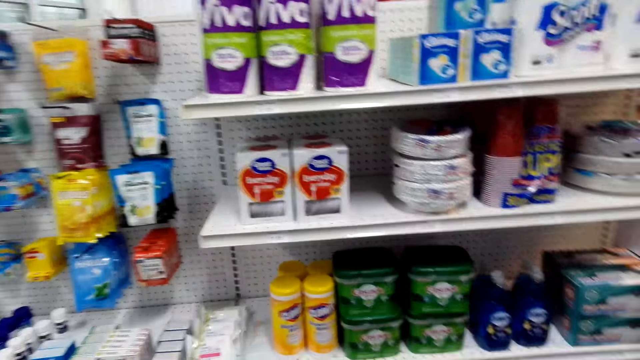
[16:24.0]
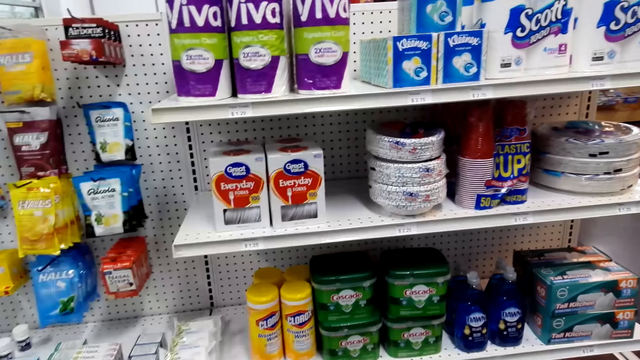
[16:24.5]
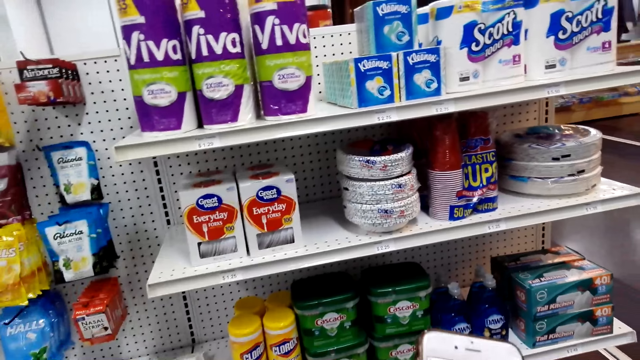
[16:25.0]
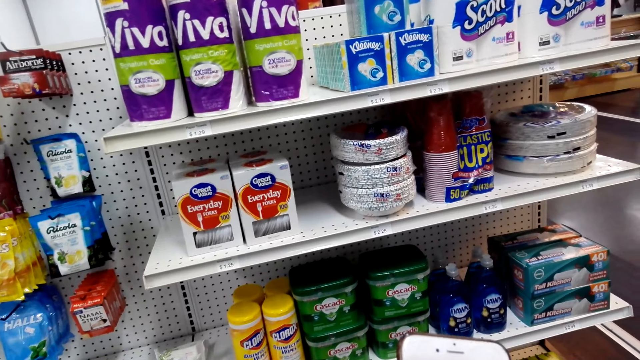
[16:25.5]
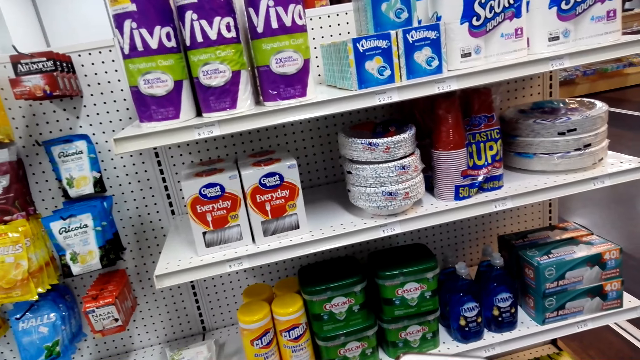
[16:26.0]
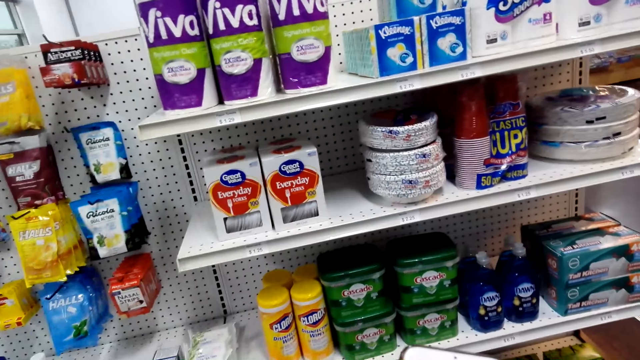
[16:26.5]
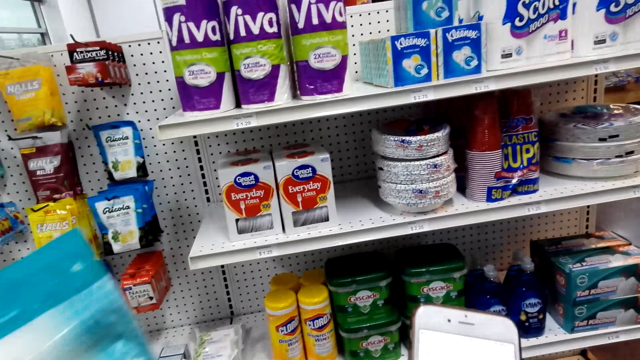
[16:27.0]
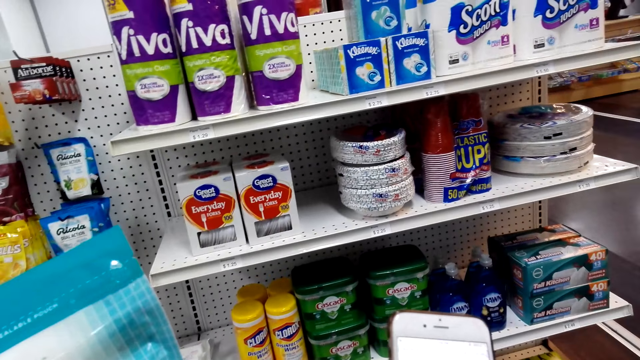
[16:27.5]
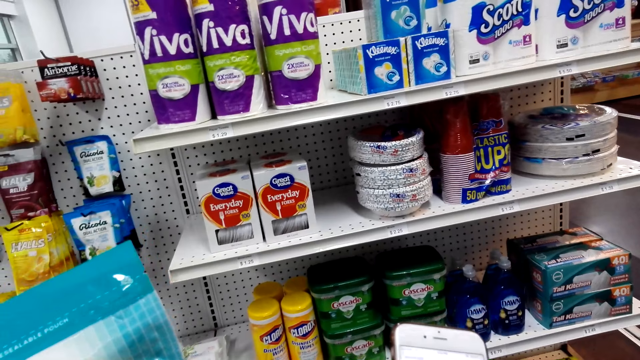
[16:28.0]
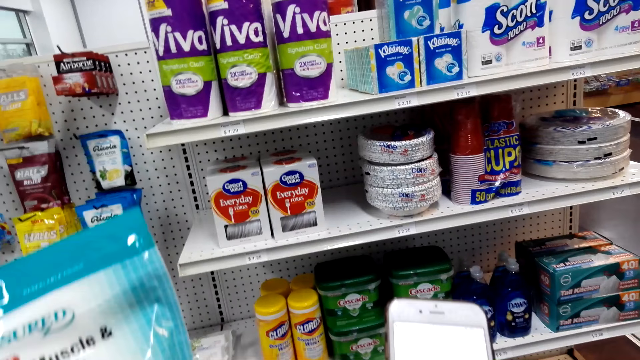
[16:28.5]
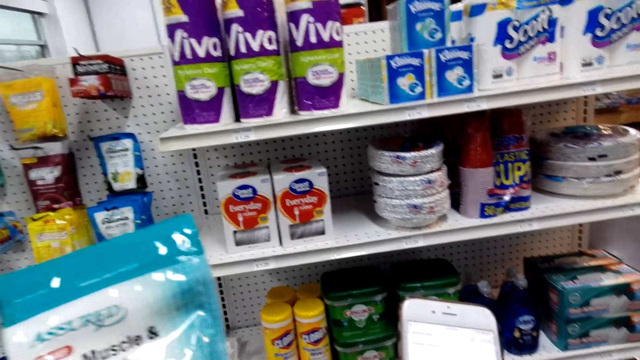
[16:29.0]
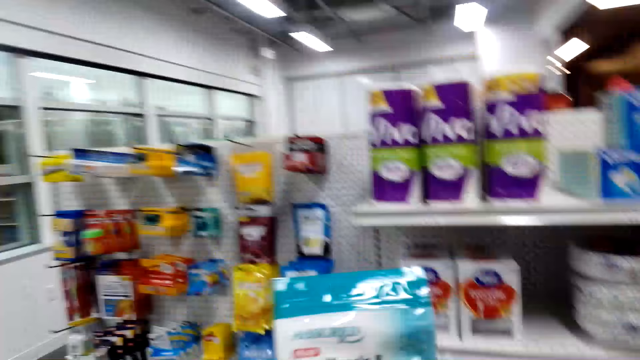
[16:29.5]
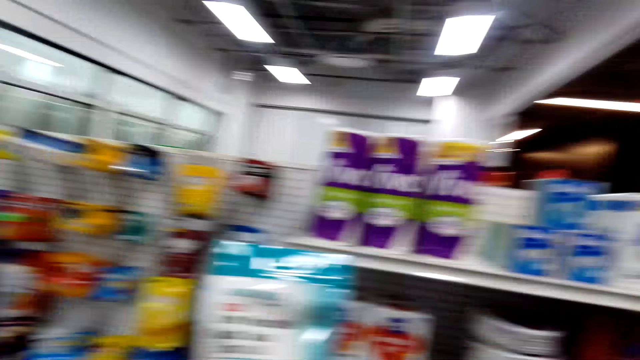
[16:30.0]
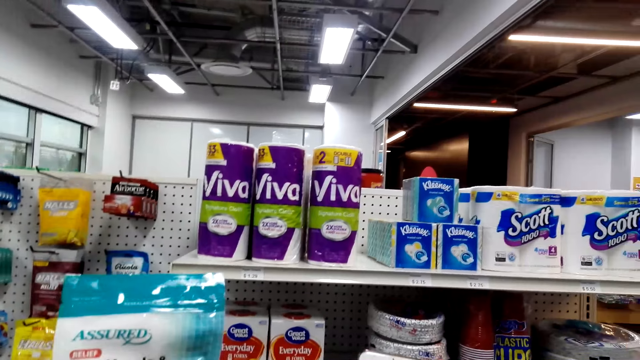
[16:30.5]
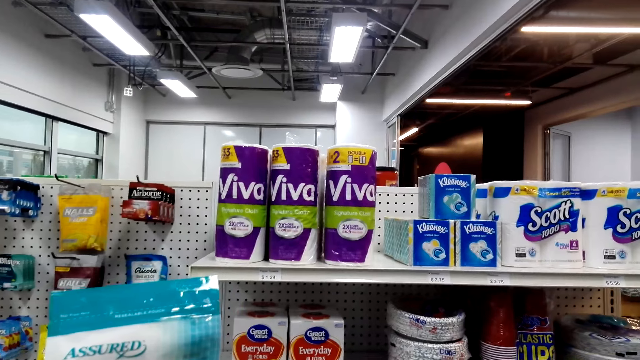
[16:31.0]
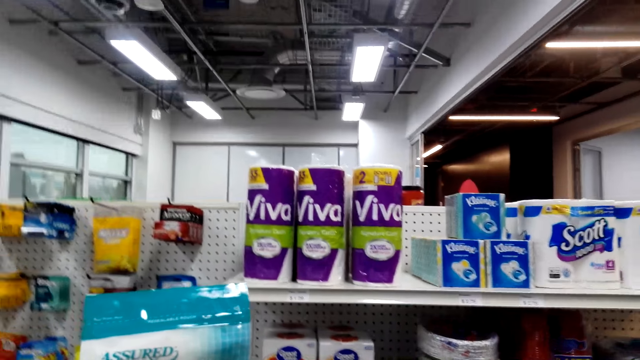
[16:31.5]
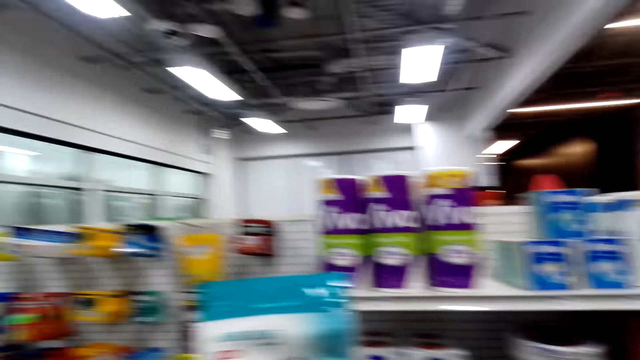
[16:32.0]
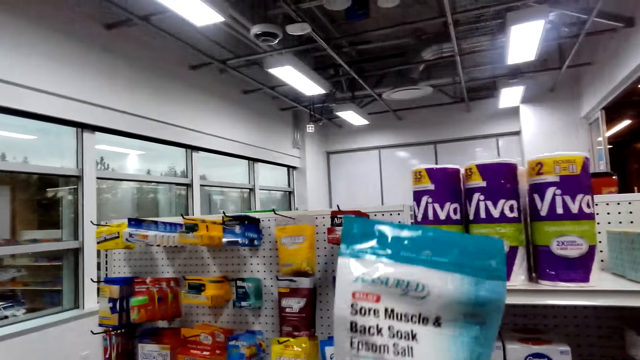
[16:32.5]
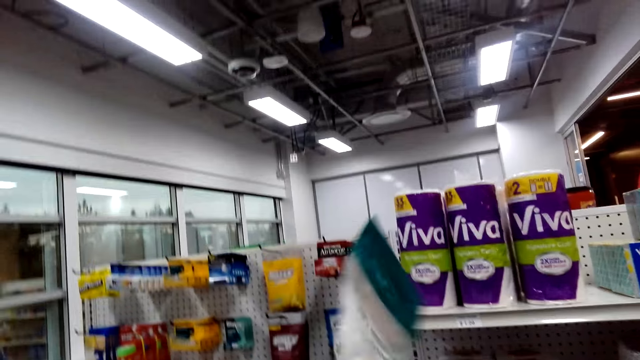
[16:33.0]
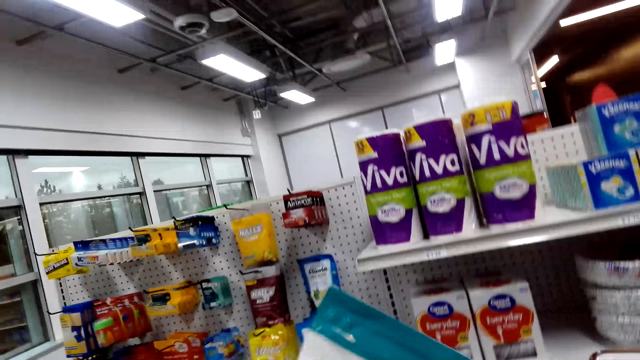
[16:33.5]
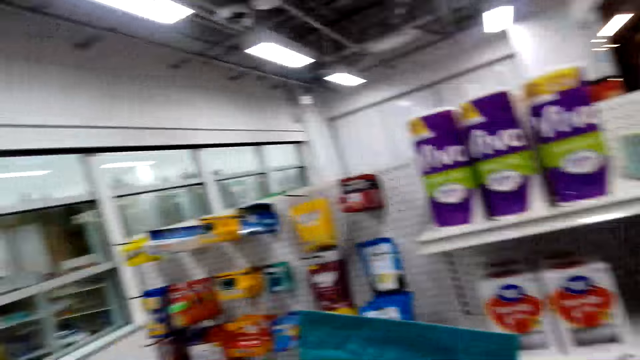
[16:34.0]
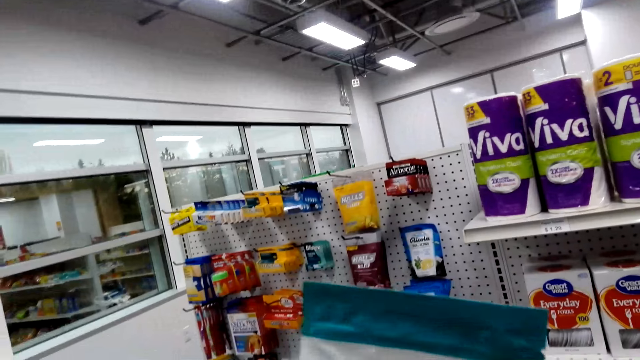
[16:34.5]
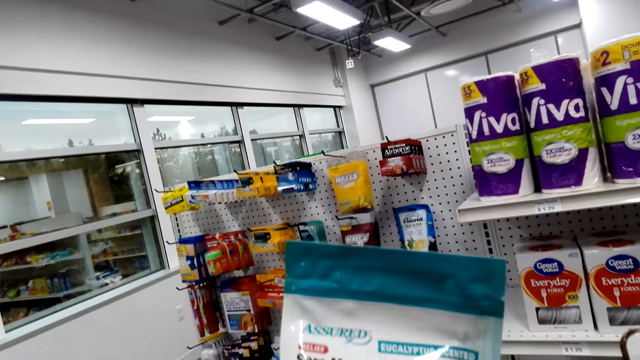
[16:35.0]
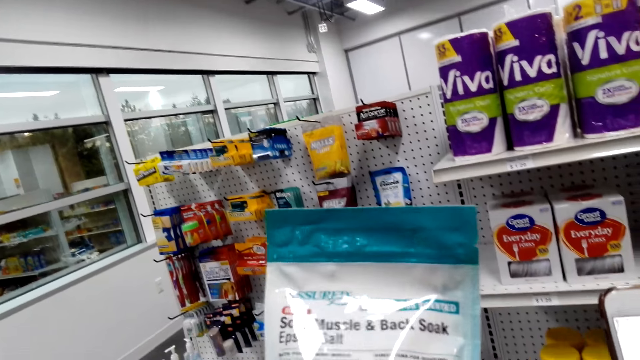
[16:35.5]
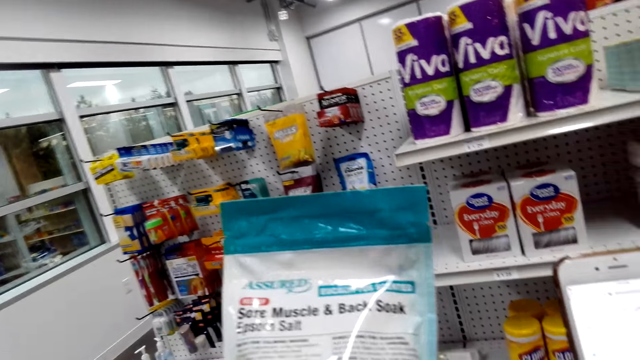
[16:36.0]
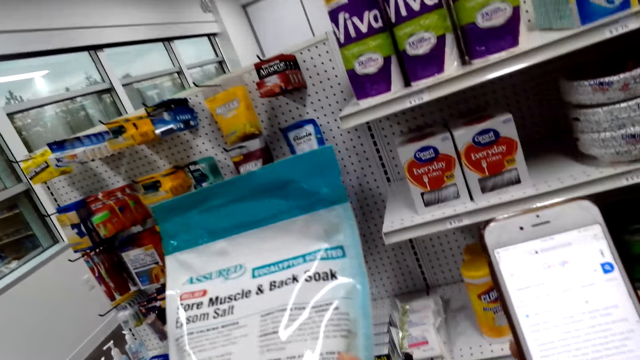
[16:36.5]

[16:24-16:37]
The camera wearer scrolls on the cell phone. They display the sore muscles and back soak pack. They turn the sore muscles and back soak pack.

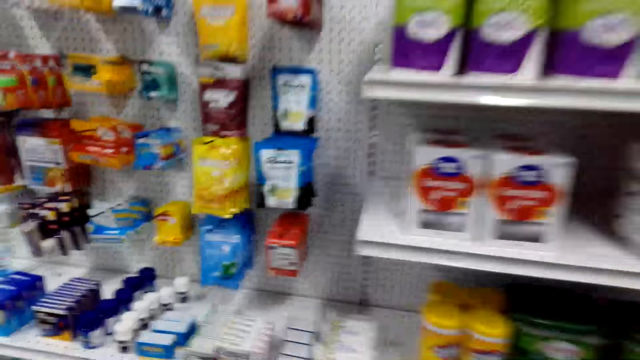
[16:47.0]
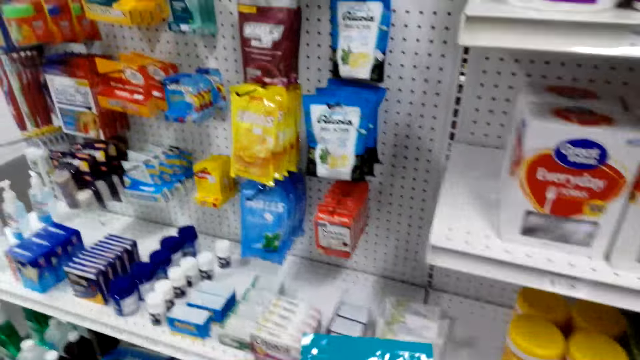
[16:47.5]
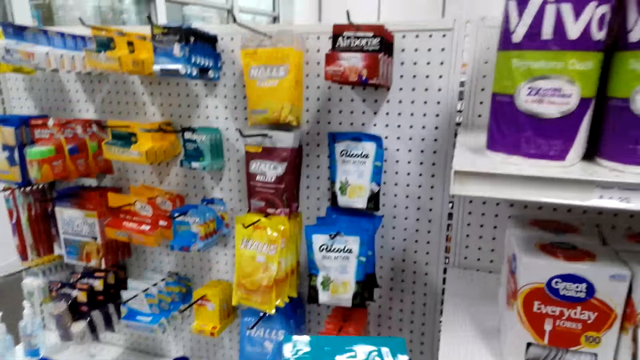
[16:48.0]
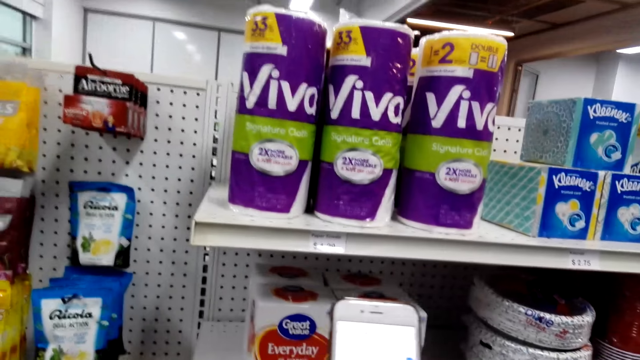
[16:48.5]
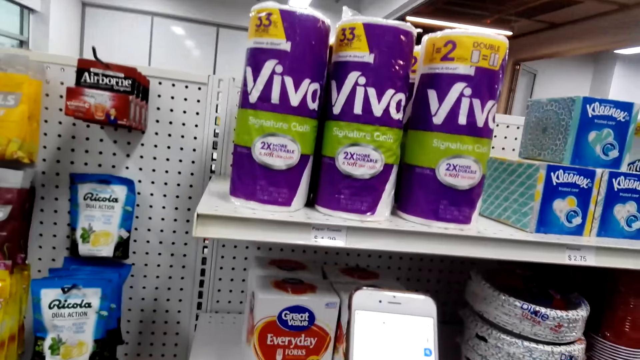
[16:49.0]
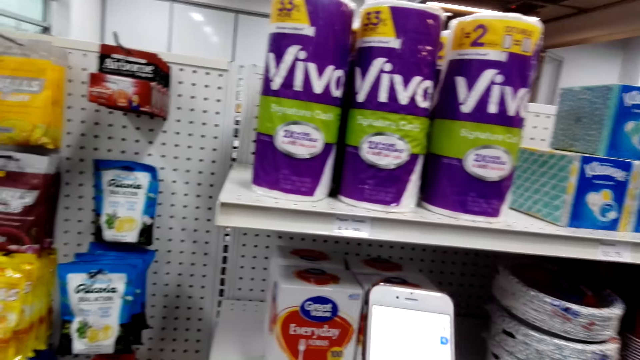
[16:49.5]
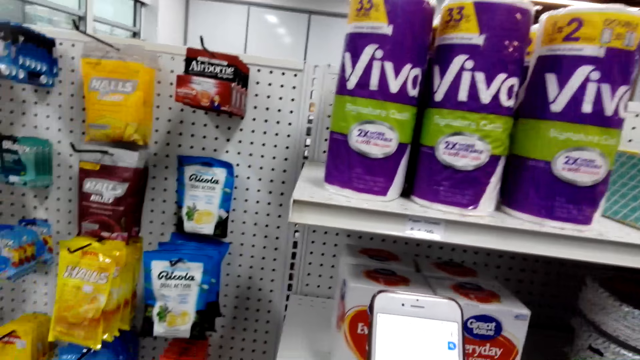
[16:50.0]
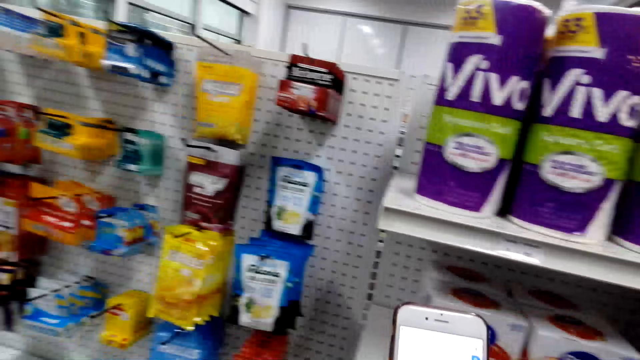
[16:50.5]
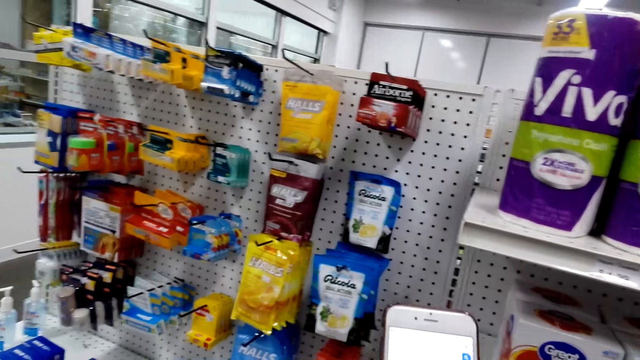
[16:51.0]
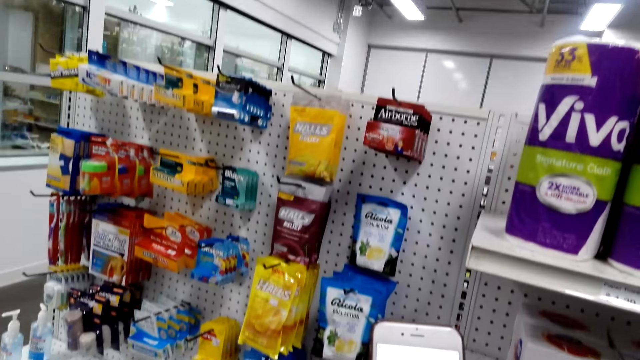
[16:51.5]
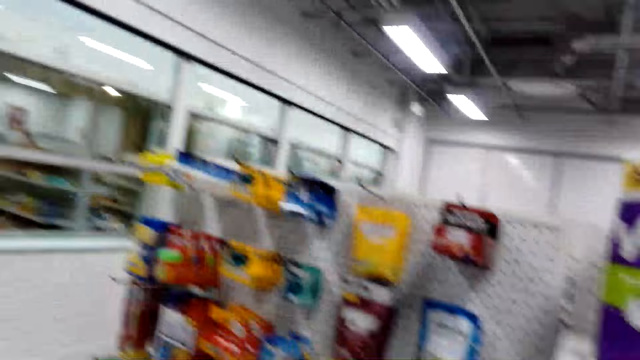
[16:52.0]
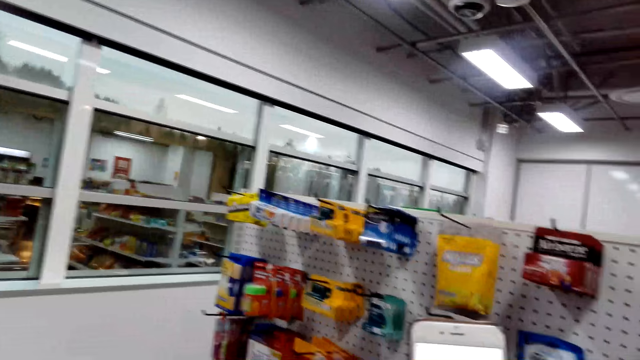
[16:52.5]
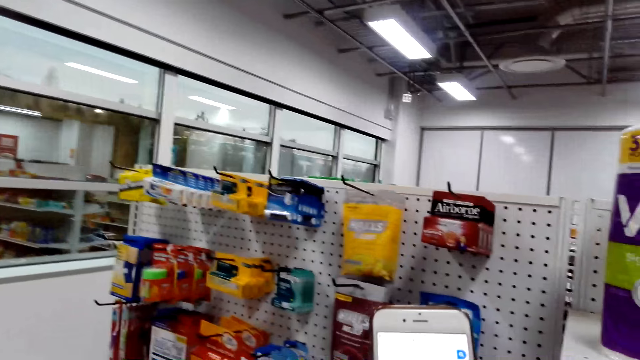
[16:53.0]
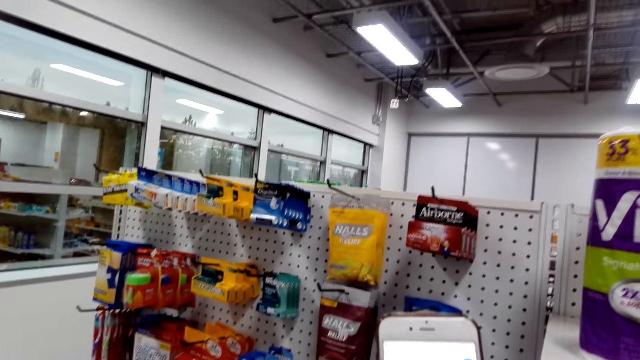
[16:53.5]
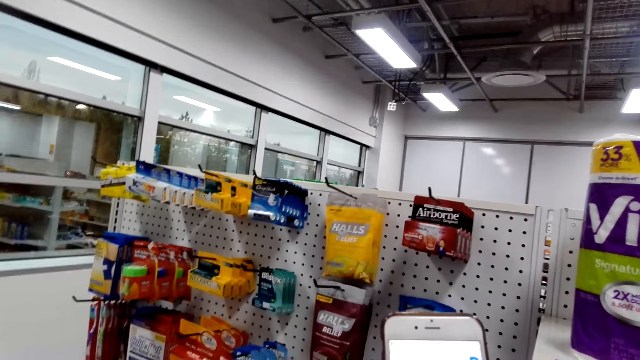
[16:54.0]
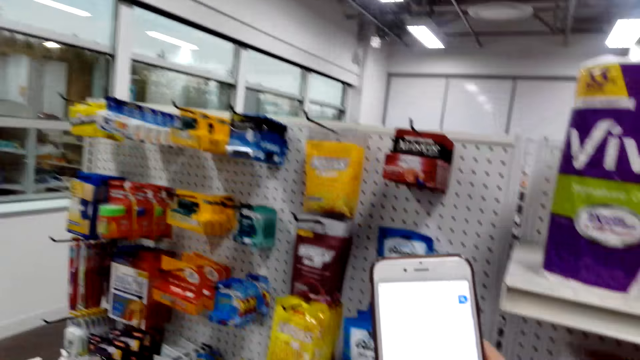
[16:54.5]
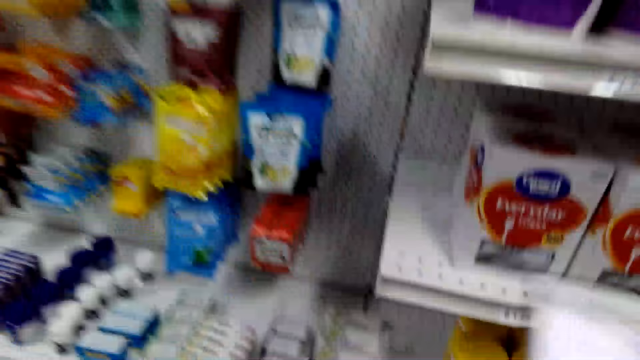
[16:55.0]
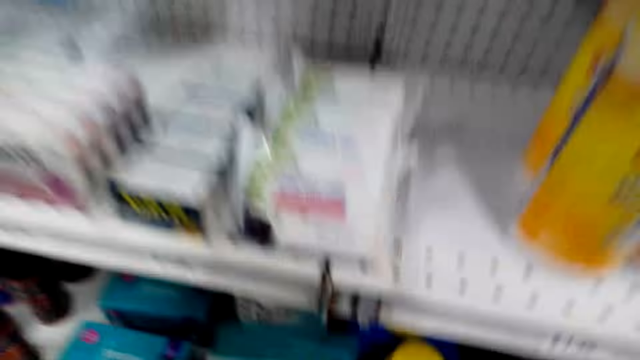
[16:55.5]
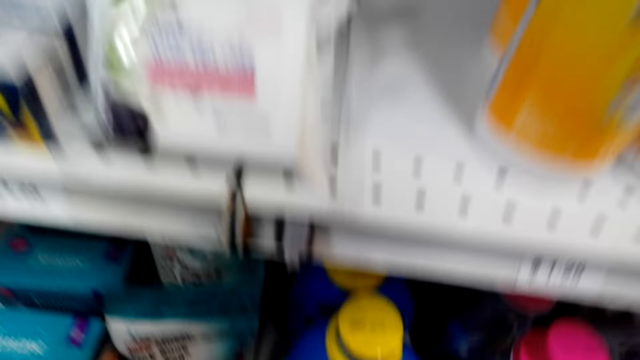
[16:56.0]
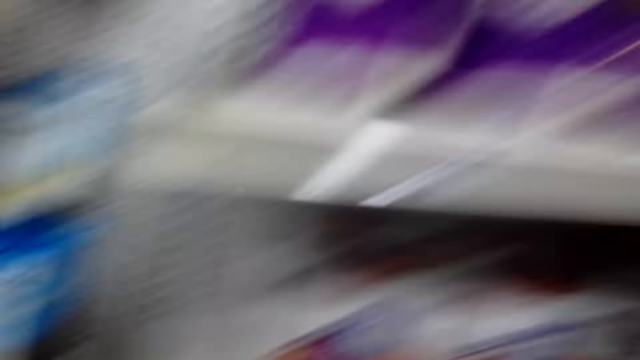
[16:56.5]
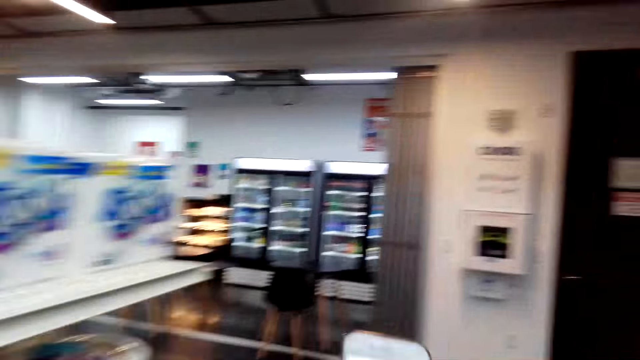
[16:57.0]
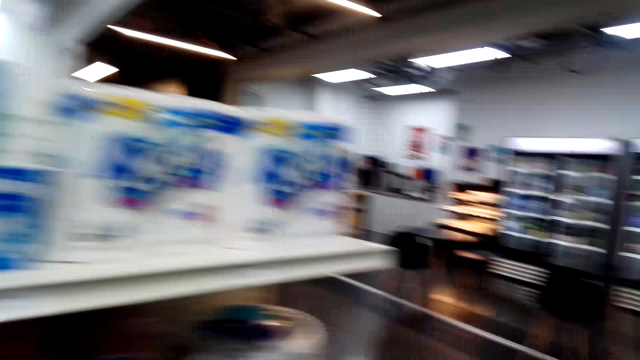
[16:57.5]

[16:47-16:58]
The camera wearer returns the sore muscles and back soak pack to the shelf. They scroll on the cell phone. They drop the sore muscles and back soak pack.
